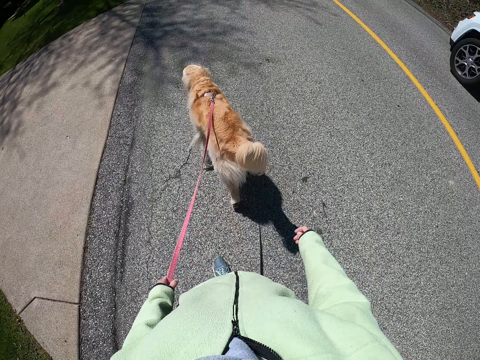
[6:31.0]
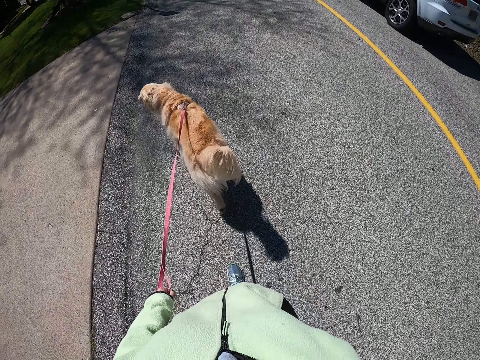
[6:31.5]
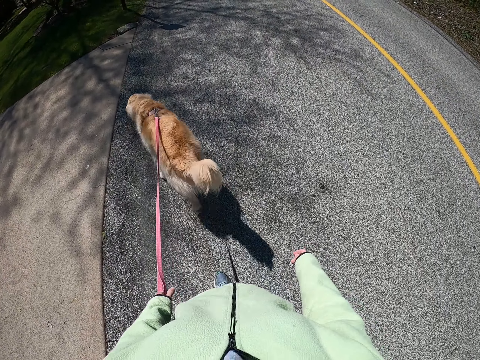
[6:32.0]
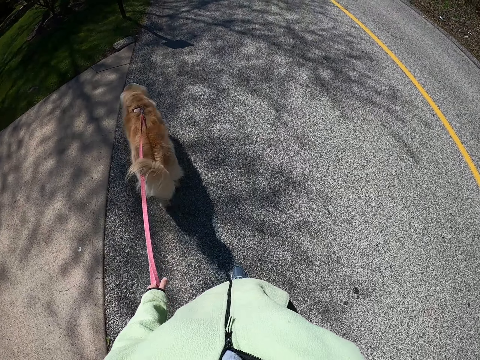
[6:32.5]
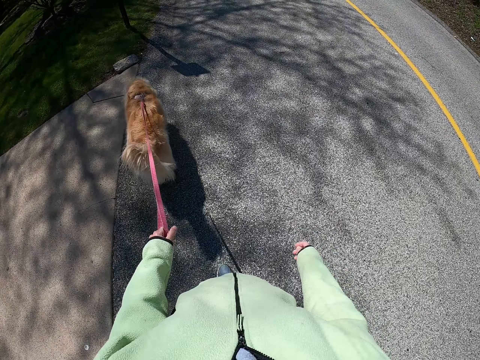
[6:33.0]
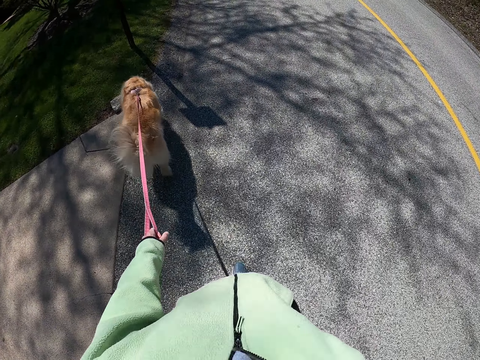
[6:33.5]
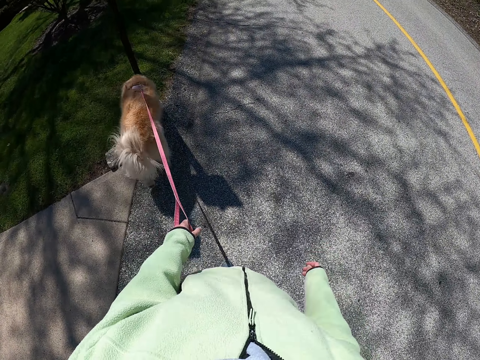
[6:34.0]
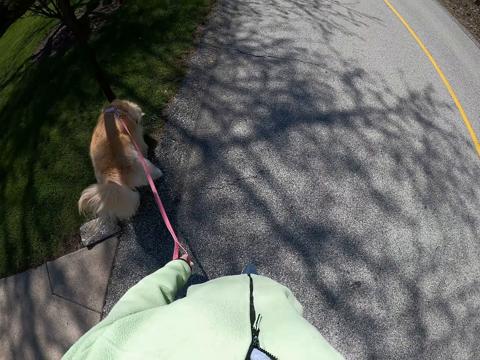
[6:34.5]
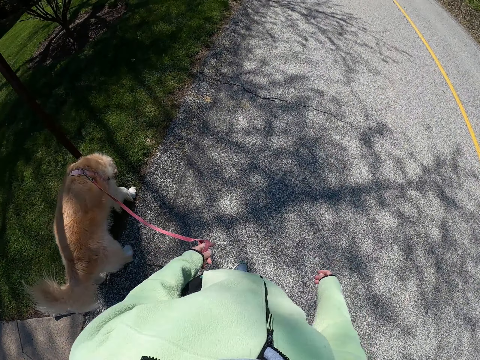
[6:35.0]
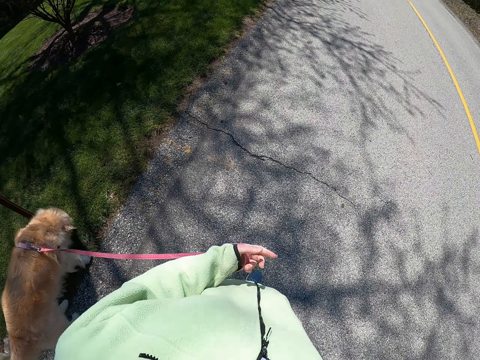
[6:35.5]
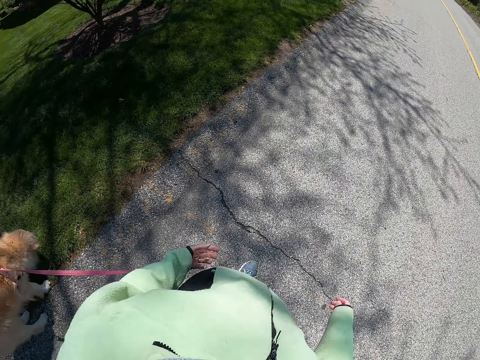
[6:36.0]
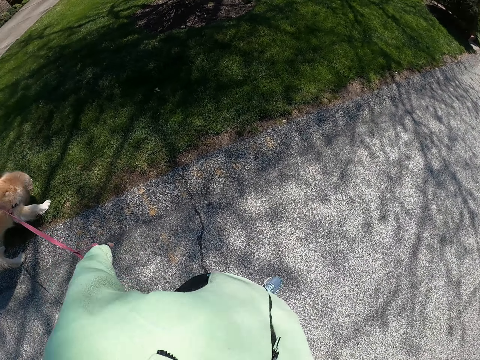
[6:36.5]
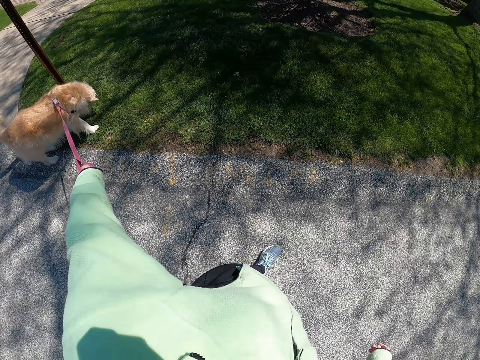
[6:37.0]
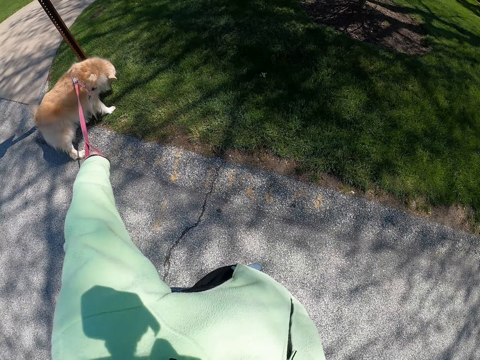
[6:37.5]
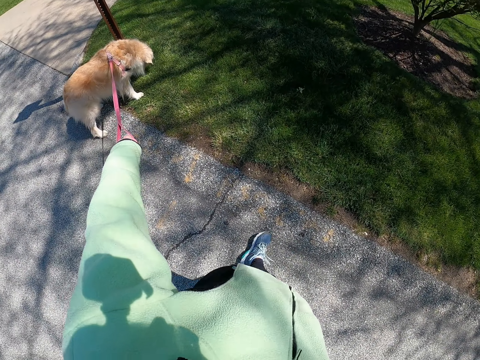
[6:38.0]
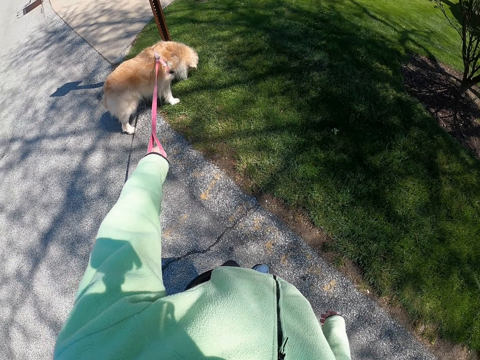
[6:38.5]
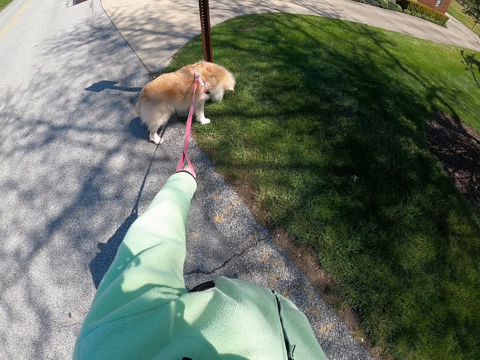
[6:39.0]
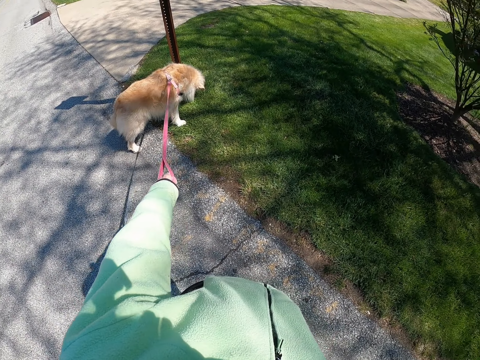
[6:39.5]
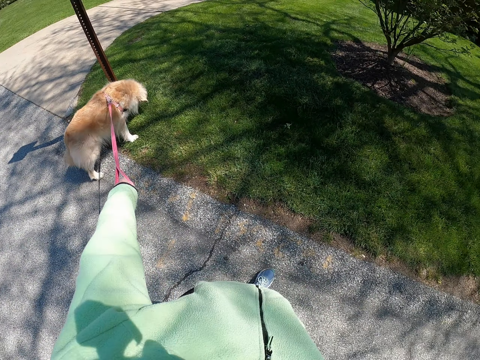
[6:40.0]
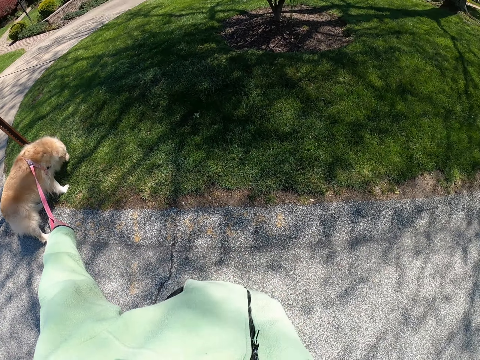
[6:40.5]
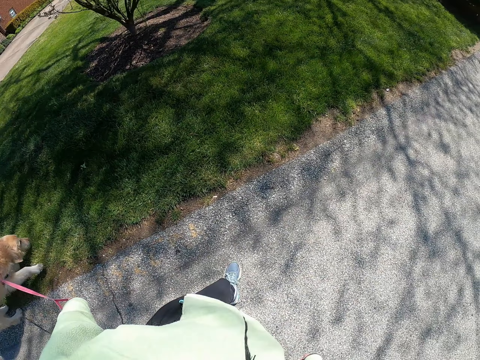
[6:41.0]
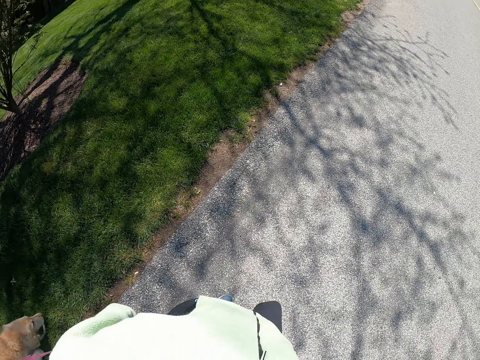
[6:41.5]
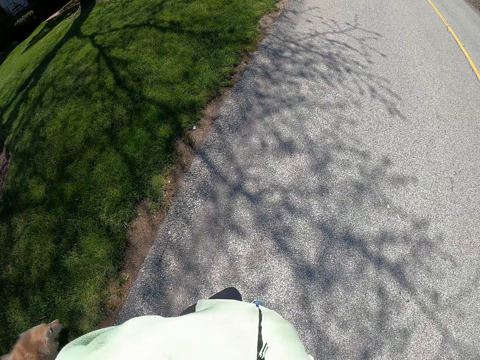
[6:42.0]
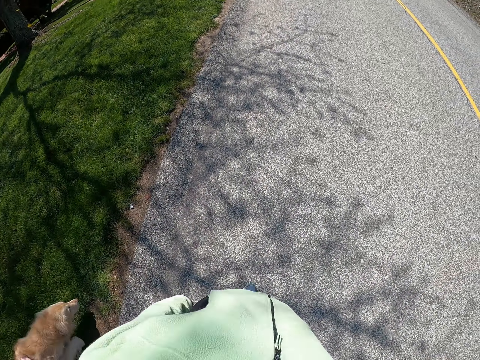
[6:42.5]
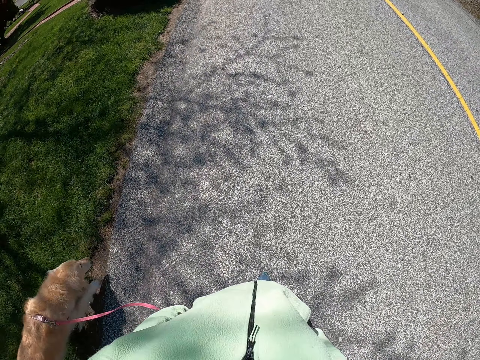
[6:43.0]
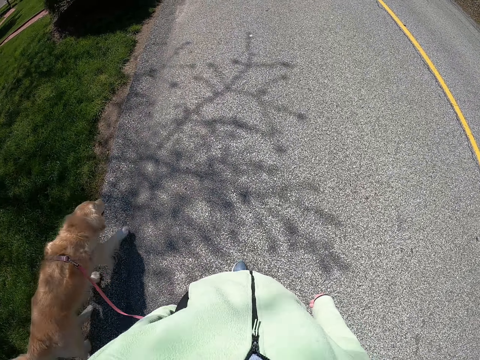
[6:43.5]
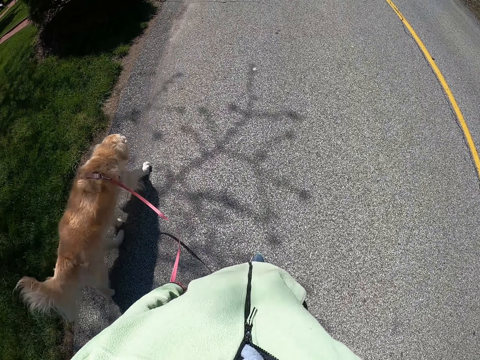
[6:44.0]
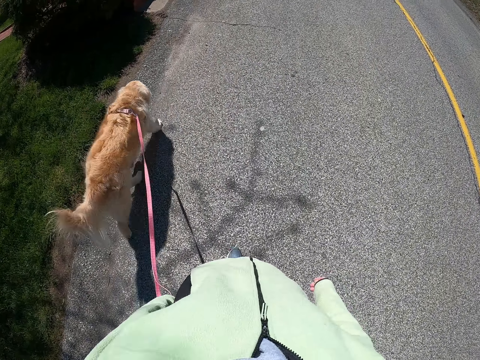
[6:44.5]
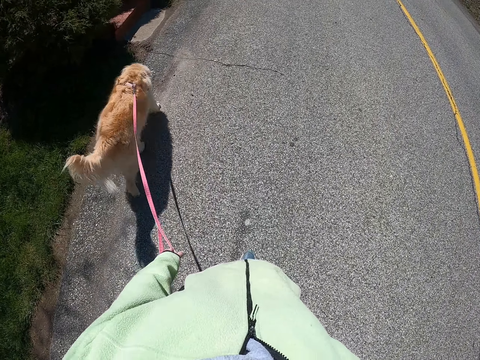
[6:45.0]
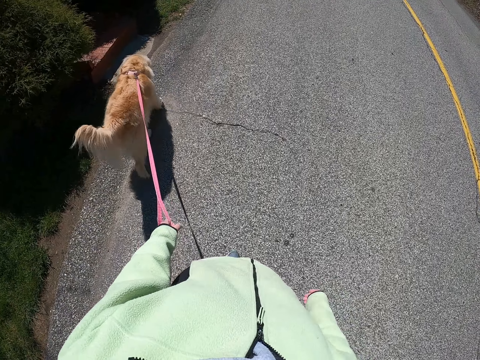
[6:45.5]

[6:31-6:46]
The camera wearer stares at the dog. They walk with the dog on the road.

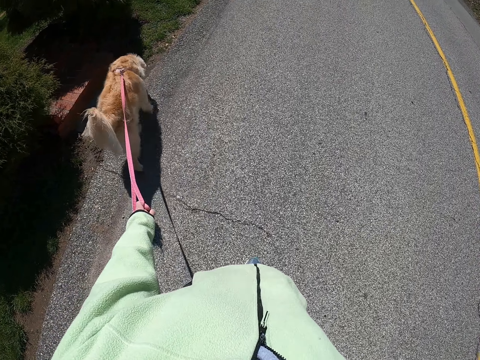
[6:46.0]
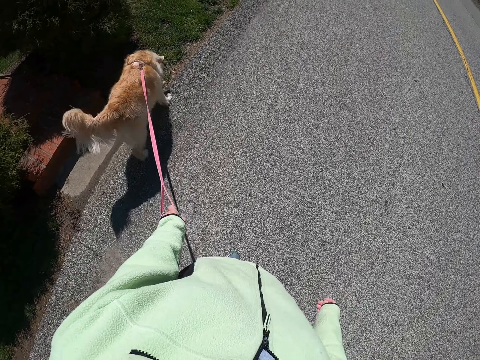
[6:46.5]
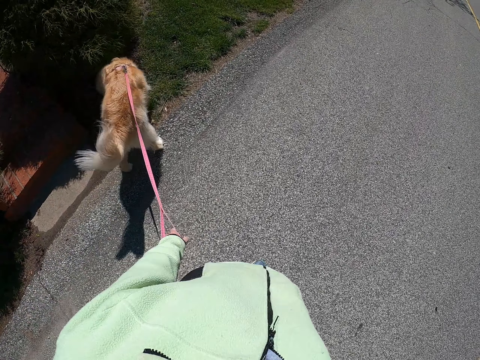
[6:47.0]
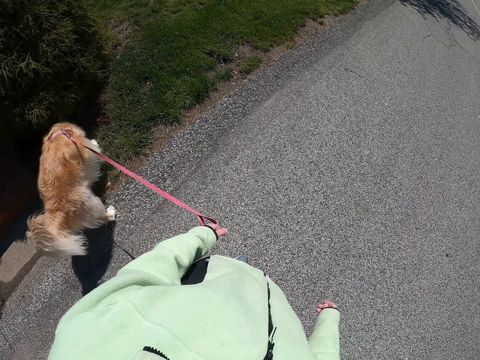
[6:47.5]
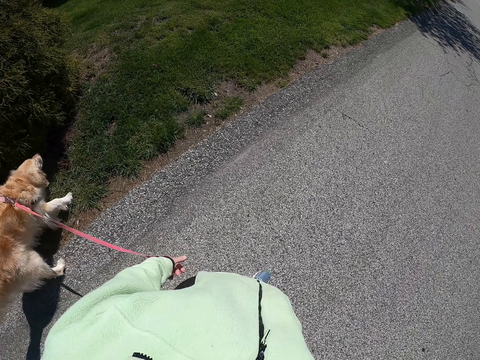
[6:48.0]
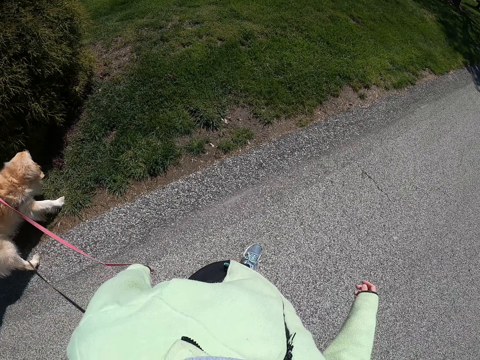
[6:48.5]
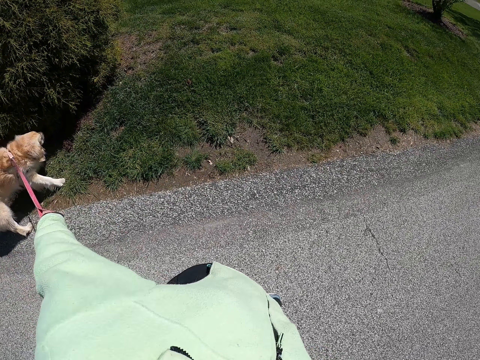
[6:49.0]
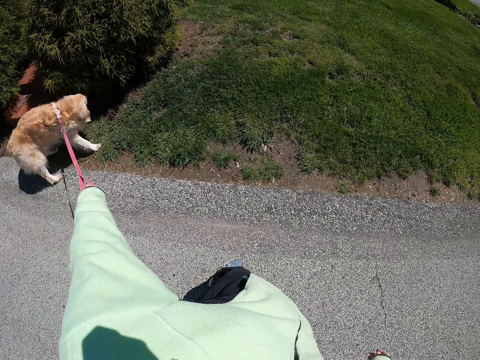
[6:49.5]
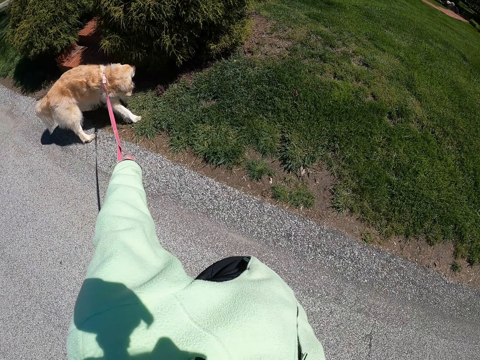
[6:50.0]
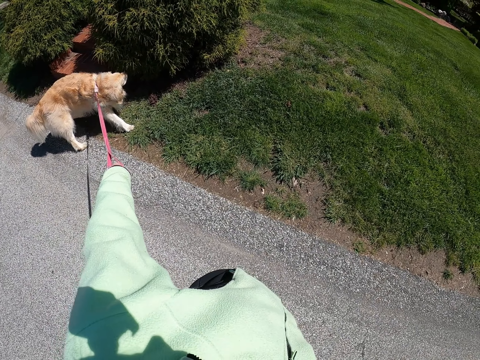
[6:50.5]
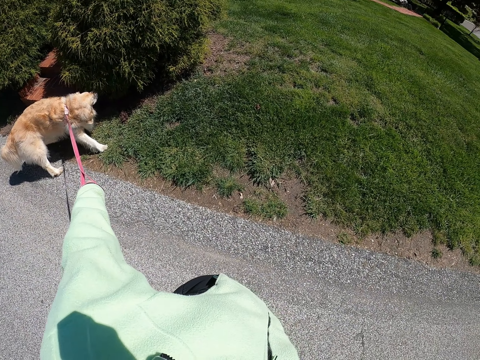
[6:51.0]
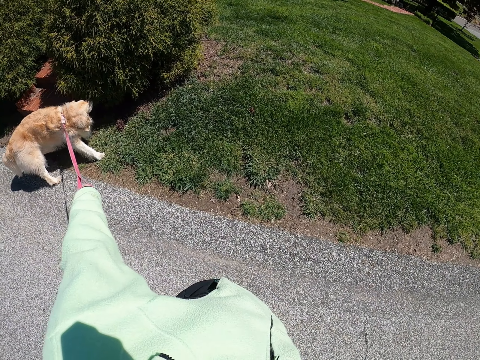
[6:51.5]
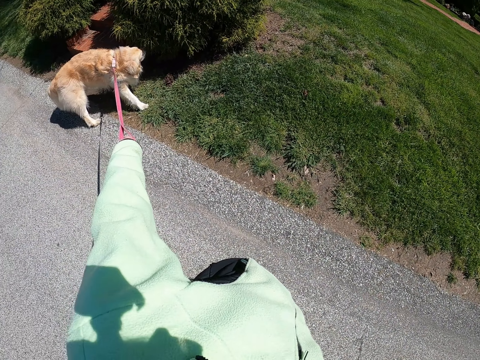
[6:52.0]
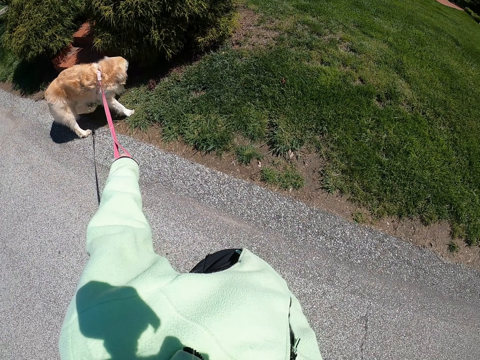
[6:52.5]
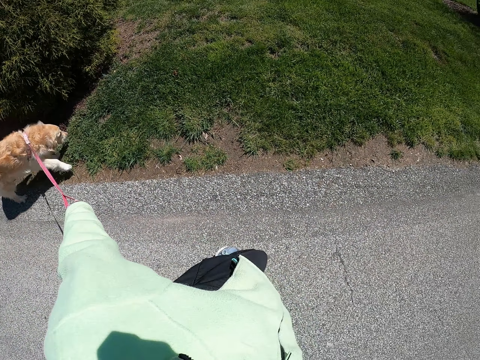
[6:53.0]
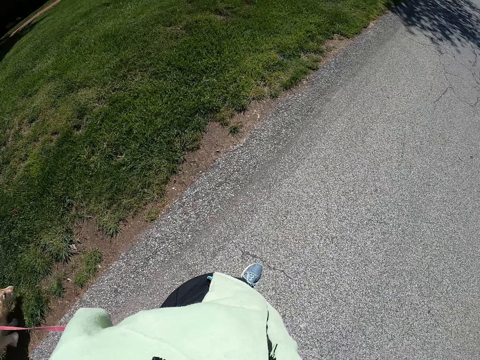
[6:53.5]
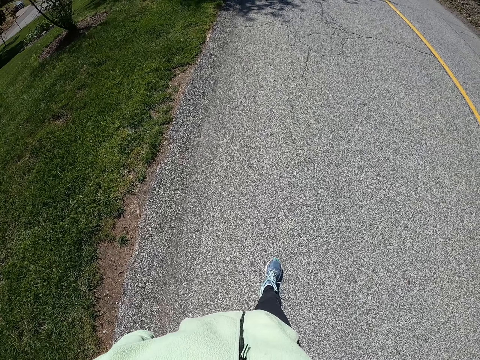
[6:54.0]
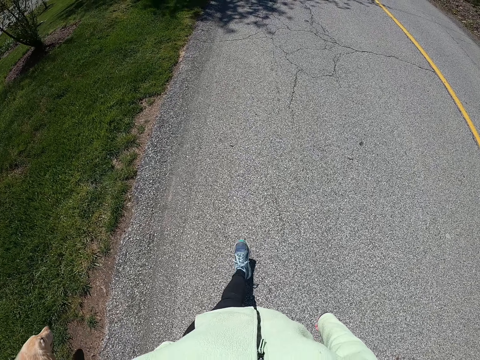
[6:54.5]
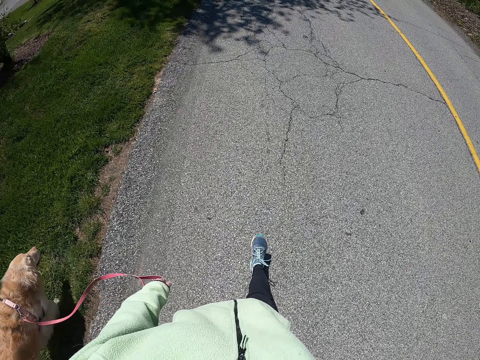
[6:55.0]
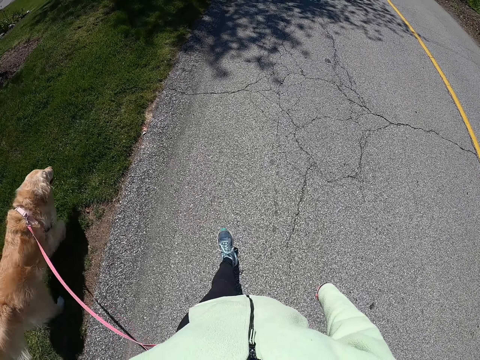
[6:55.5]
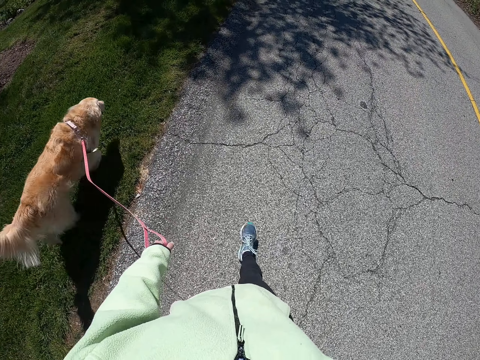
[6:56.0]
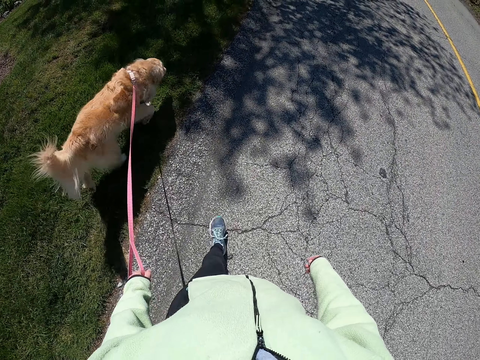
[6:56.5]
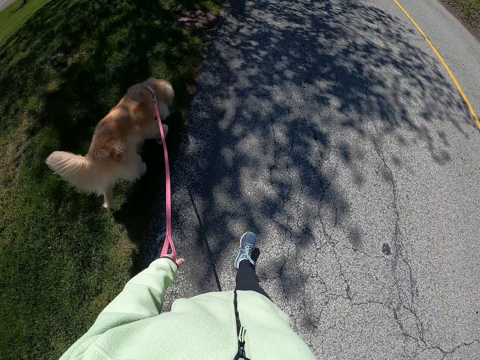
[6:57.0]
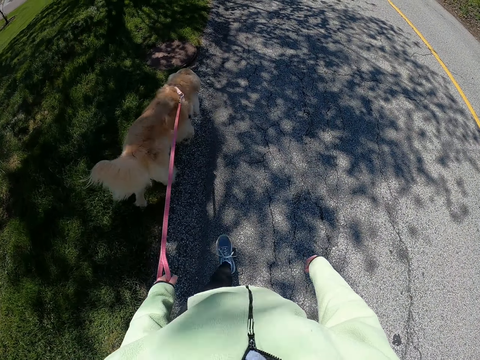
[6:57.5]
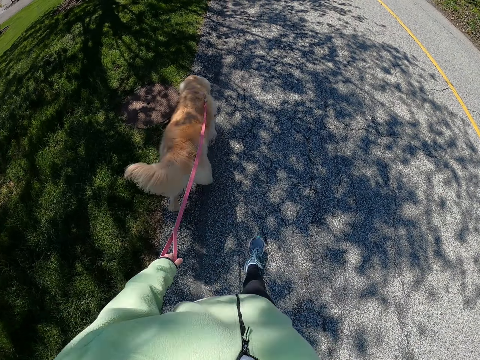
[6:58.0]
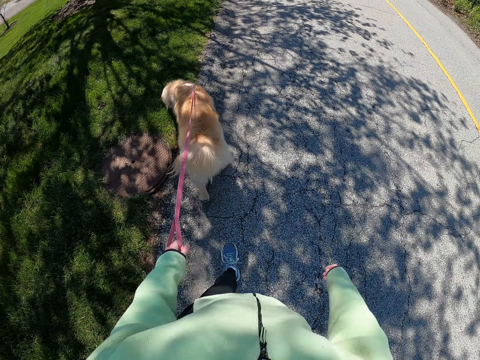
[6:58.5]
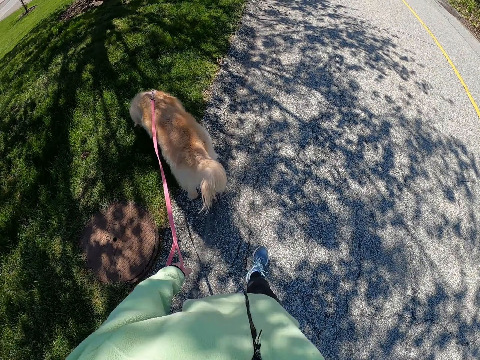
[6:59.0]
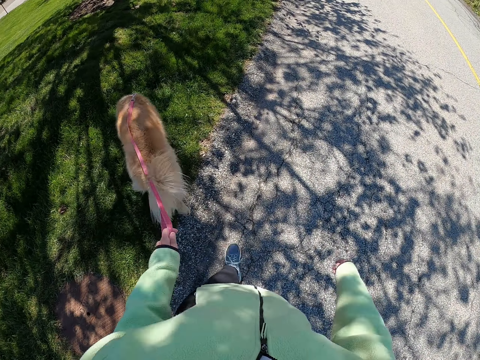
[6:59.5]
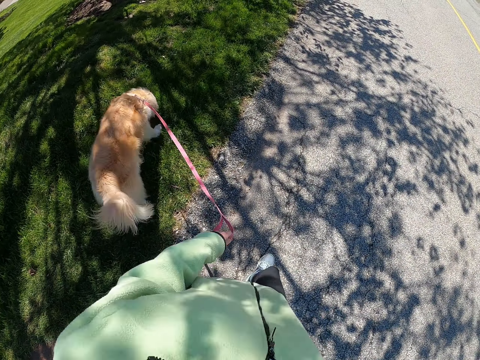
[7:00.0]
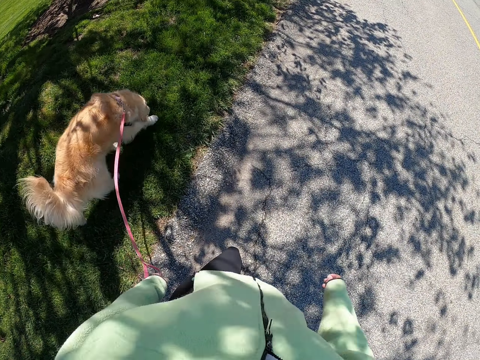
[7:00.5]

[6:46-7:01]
The camera wearer stares at the dog. They walk with the dog on the road.
